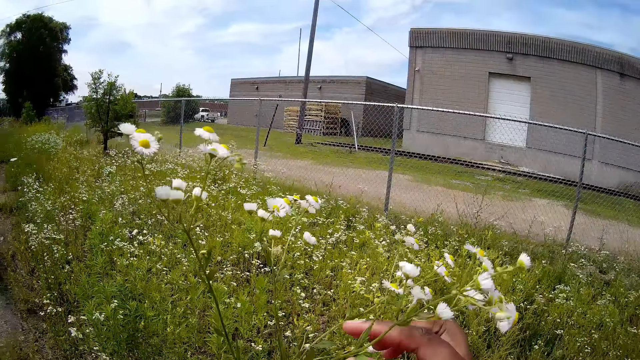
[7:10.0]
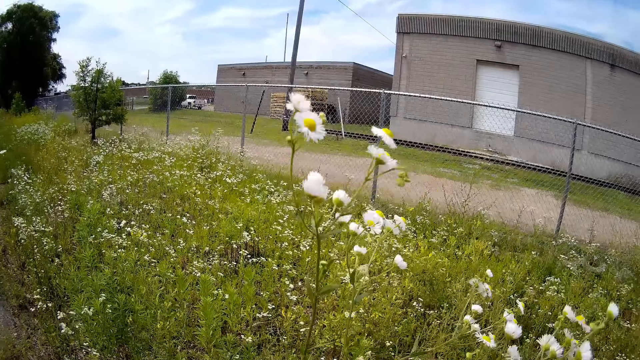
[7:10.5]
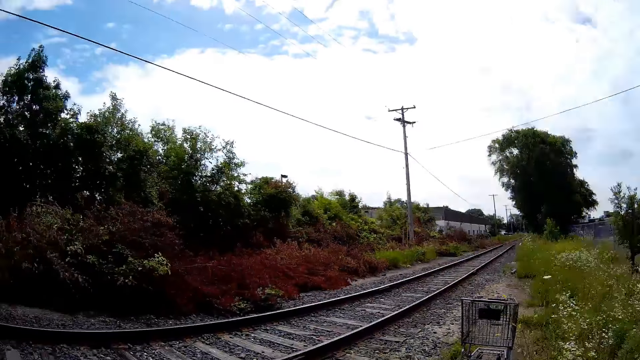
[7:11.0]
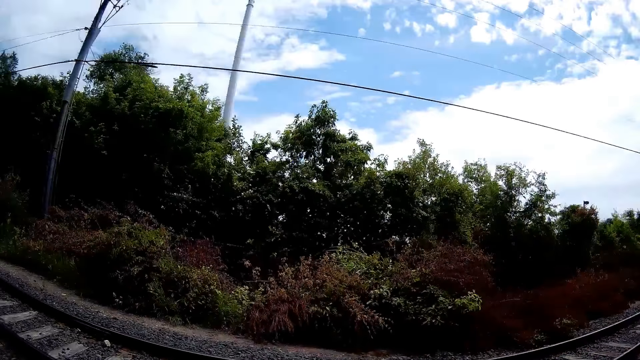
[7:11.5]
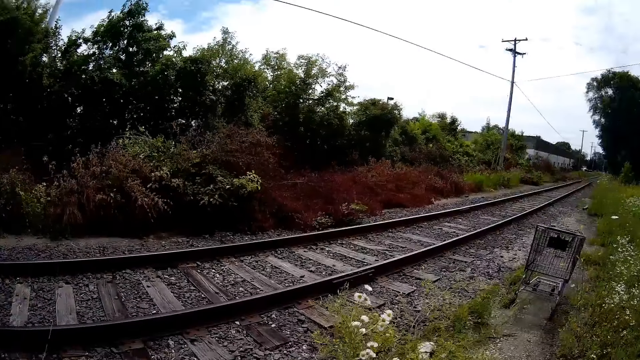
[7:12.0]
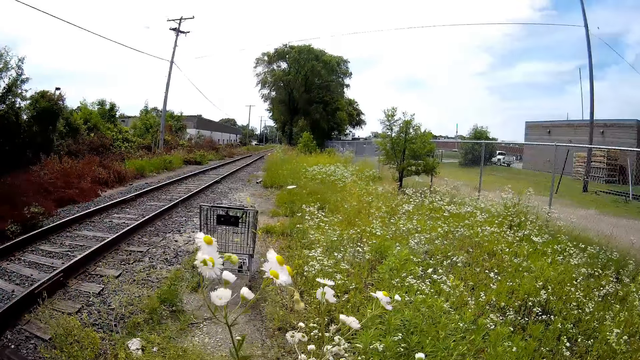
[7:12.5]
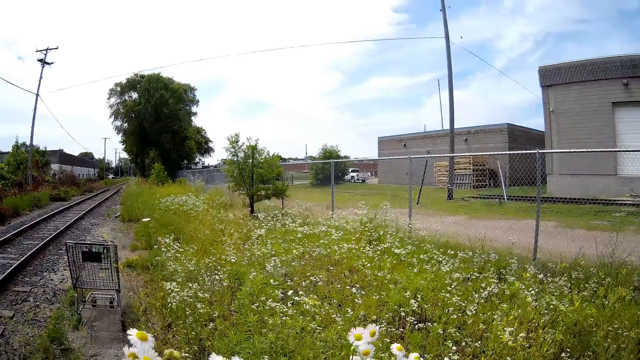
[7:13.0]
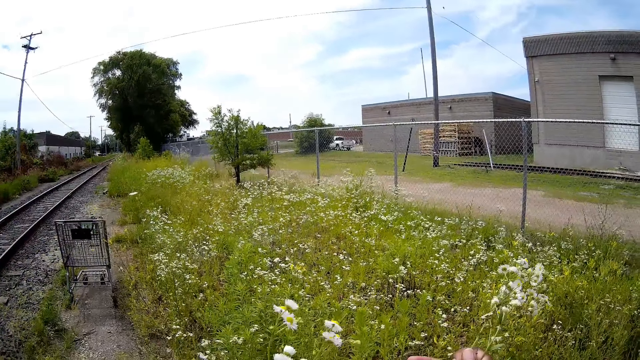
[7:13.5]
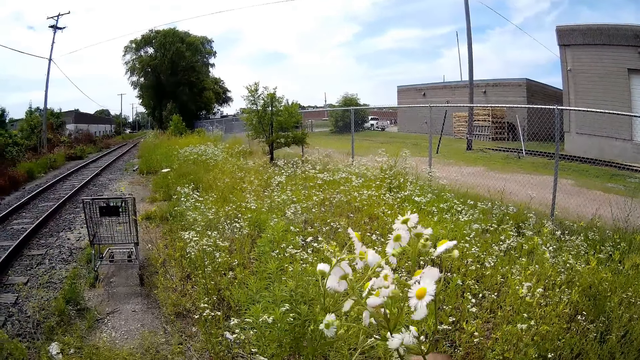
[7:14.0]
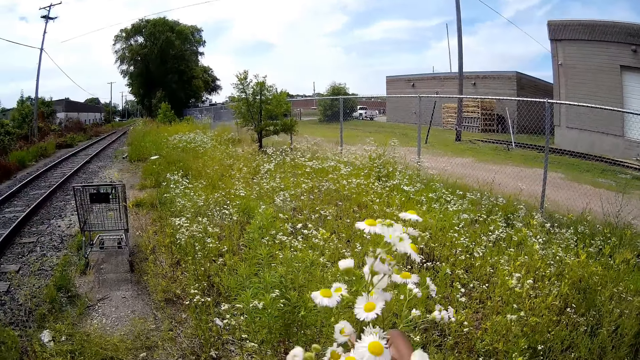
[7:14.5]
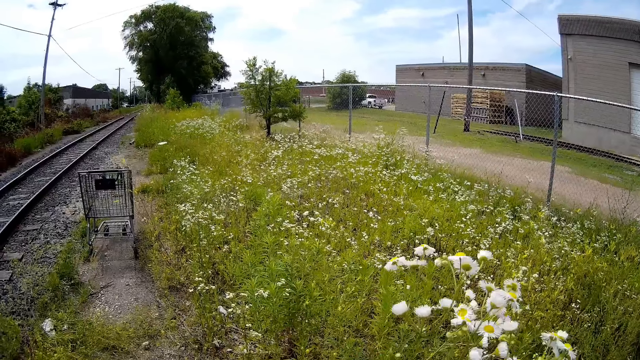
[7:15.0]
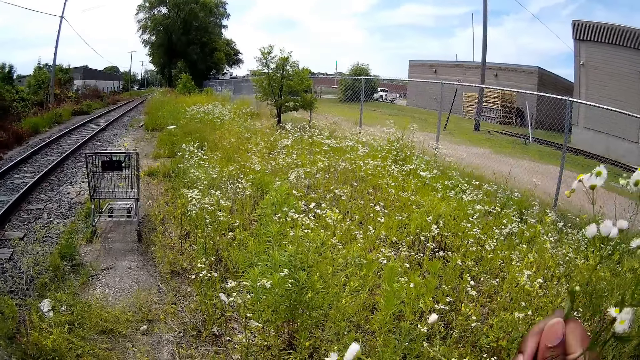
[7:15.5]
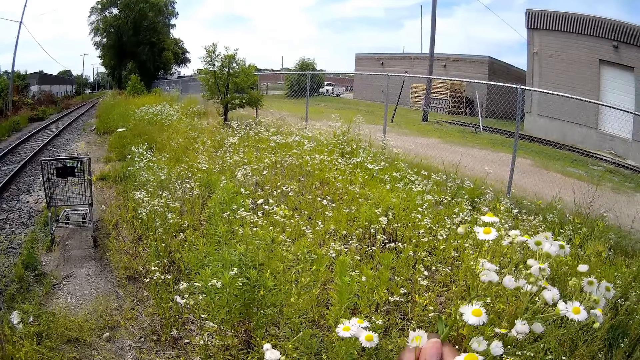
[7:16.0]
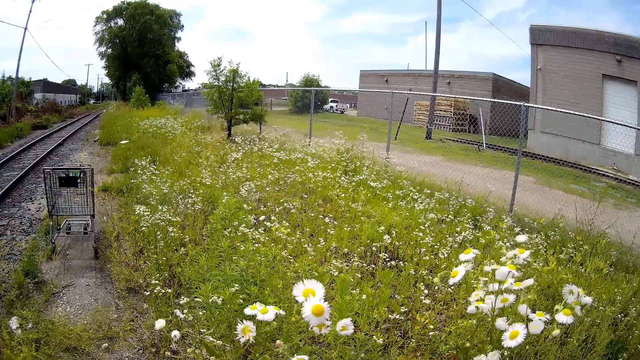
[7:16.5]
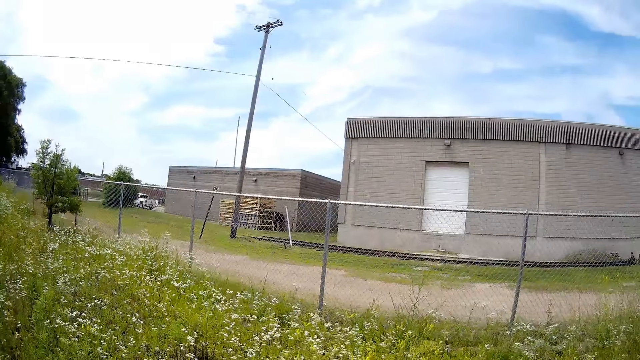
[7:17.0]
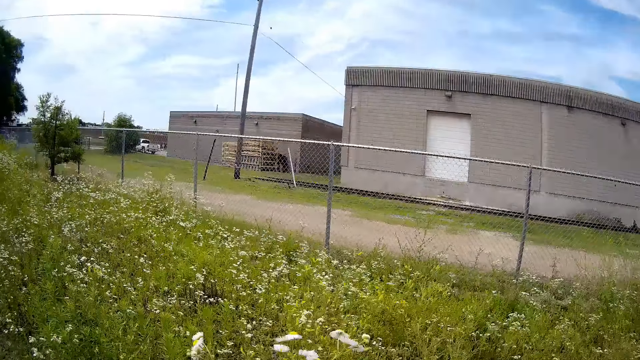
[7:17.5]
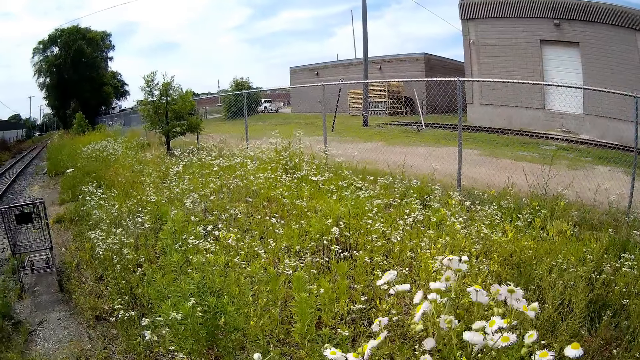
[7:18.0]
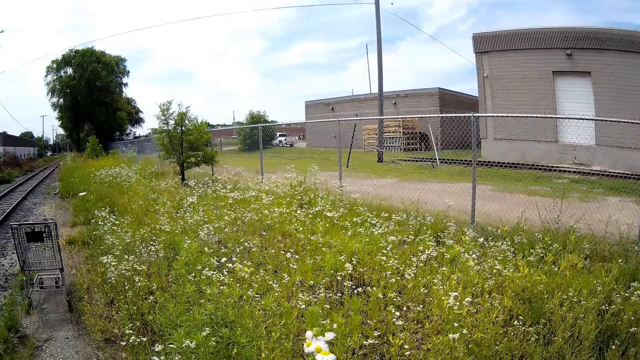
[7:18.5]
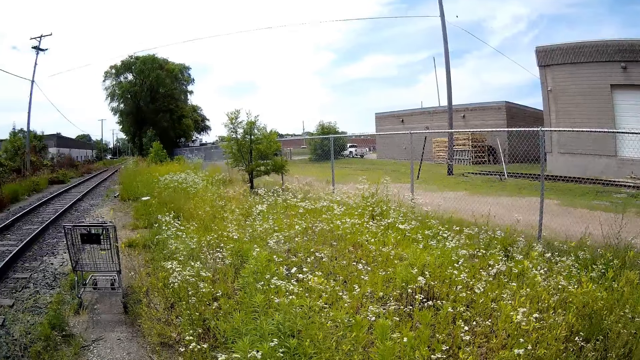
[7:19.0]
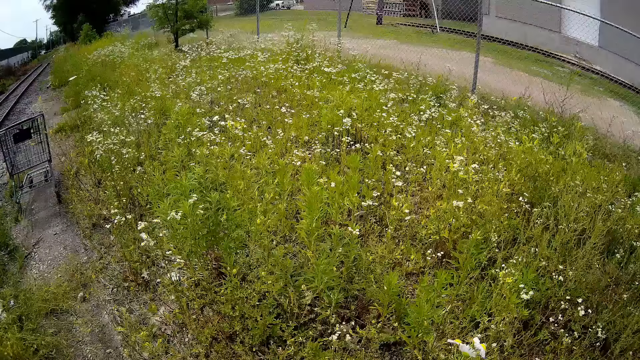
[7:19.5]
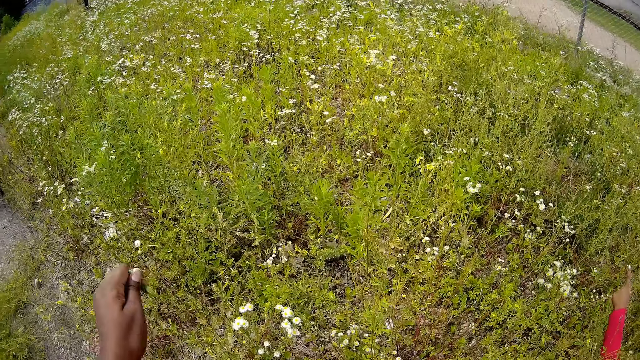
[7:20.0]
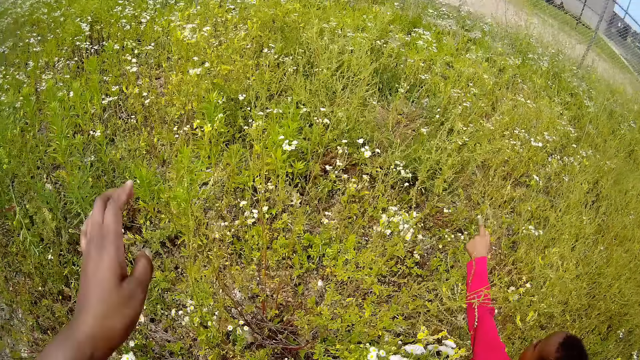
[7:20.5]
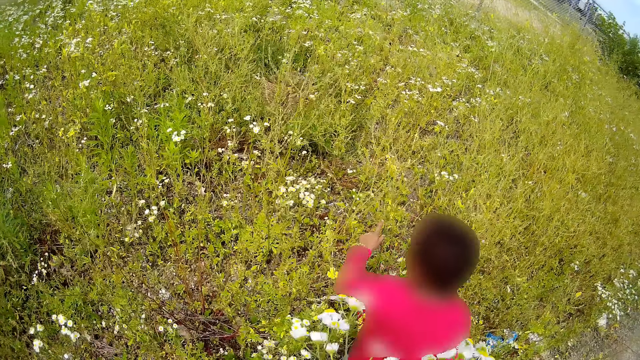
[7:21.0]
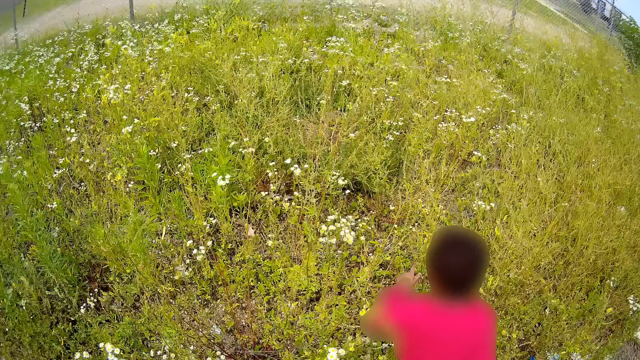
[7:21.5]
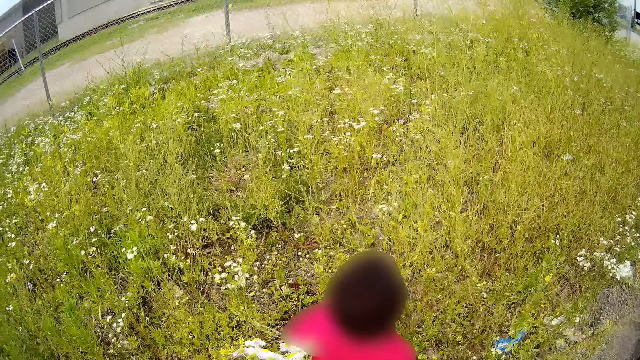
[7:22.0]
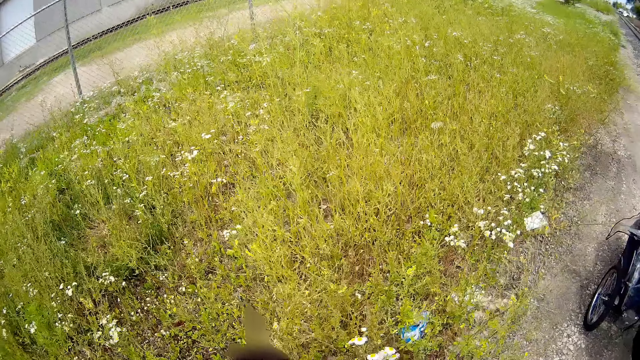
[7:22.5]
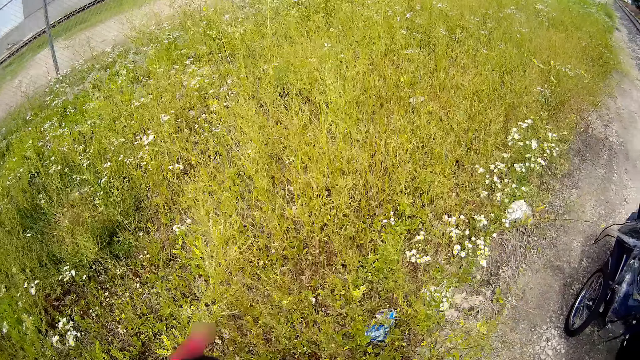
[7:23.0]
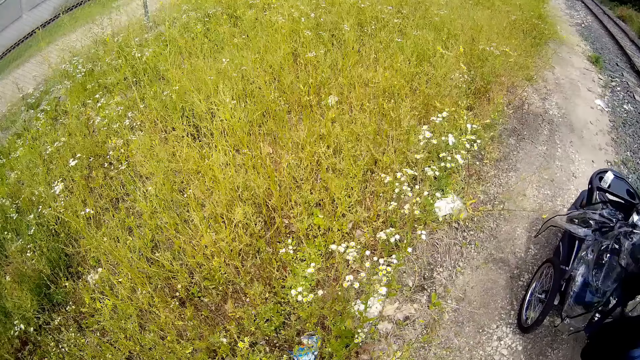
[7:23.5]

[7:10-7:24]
The camera wearer cuts the flowers with her right hand. The boy walks alongside the railway line. The camera wearer drops a branch of the flower with her left hand on the floor. The boy walks into the bush.

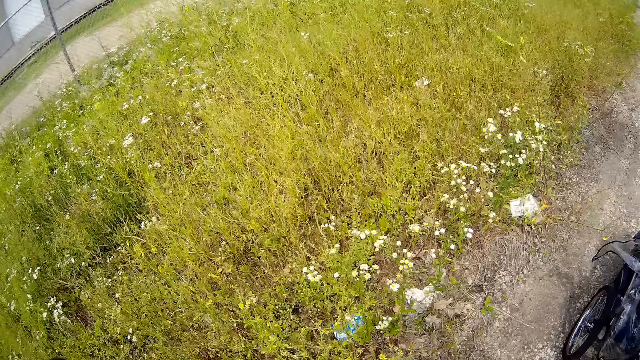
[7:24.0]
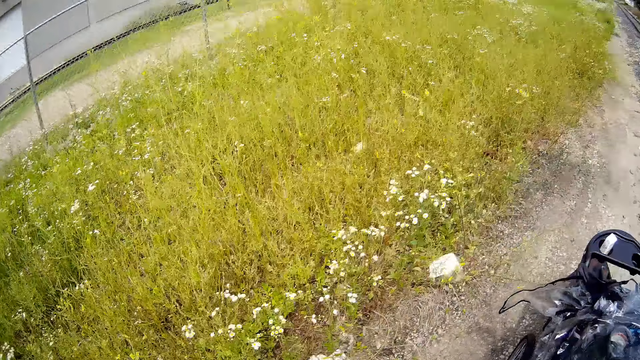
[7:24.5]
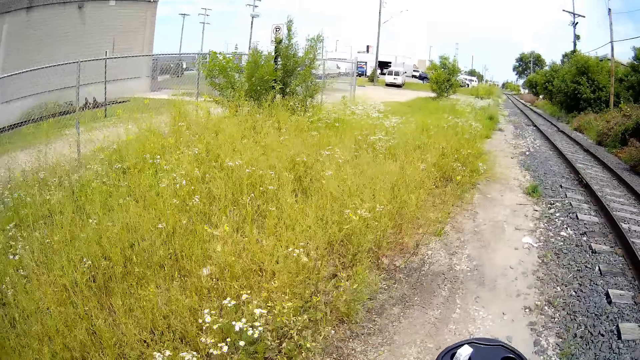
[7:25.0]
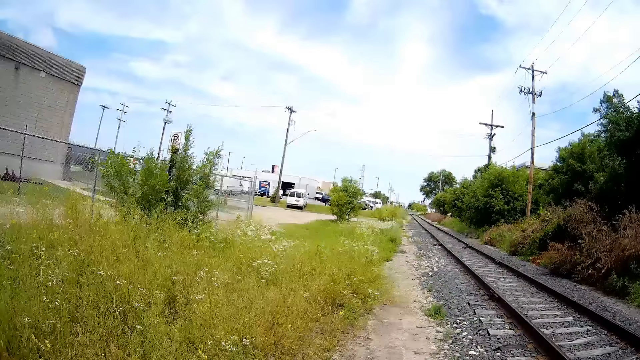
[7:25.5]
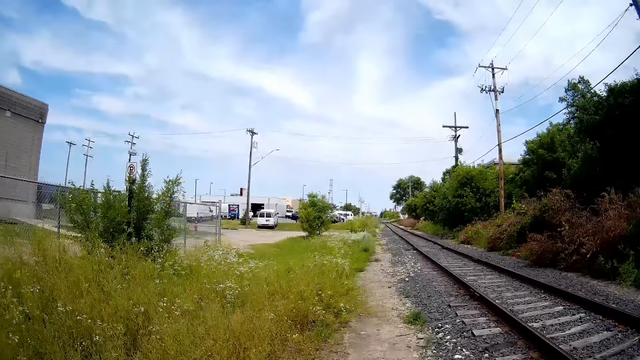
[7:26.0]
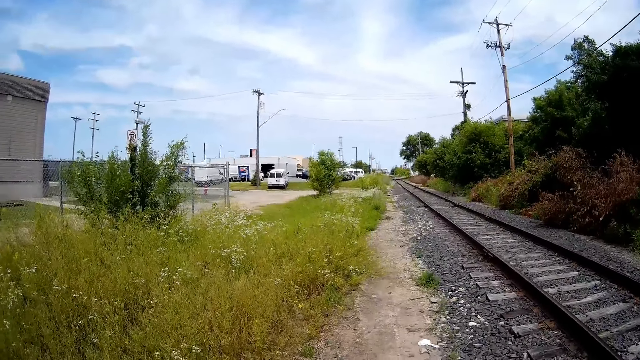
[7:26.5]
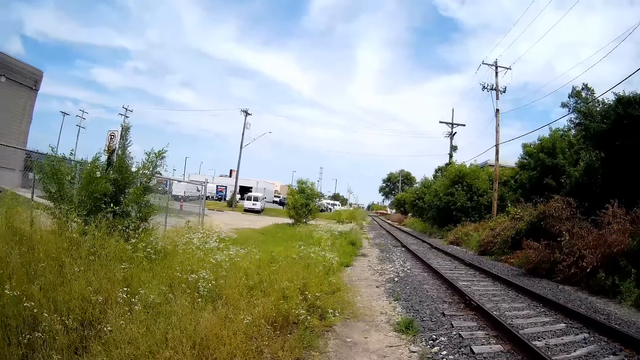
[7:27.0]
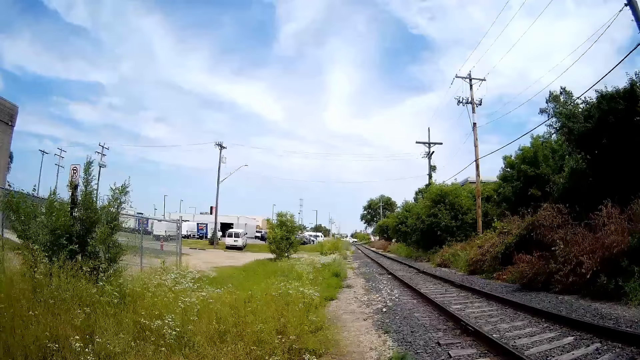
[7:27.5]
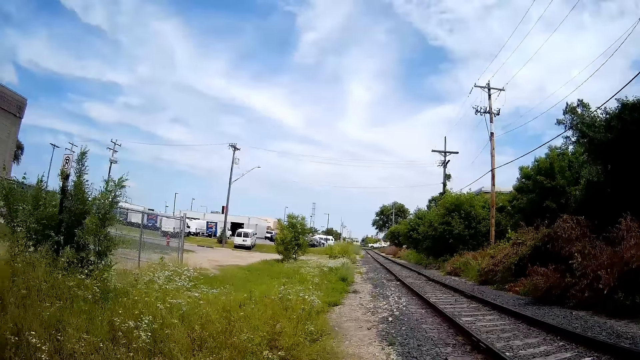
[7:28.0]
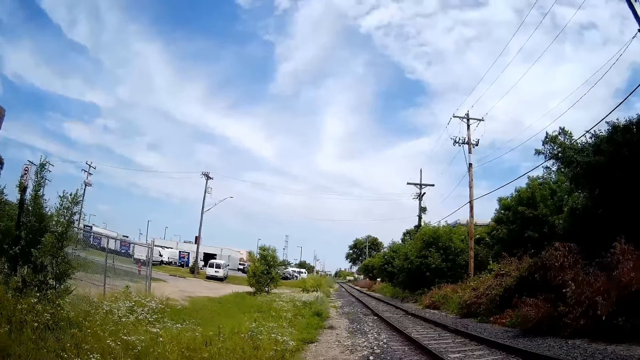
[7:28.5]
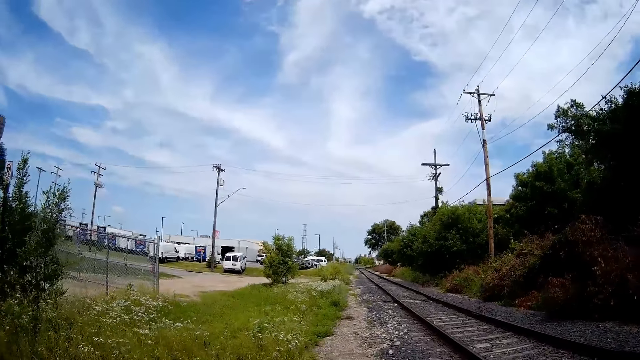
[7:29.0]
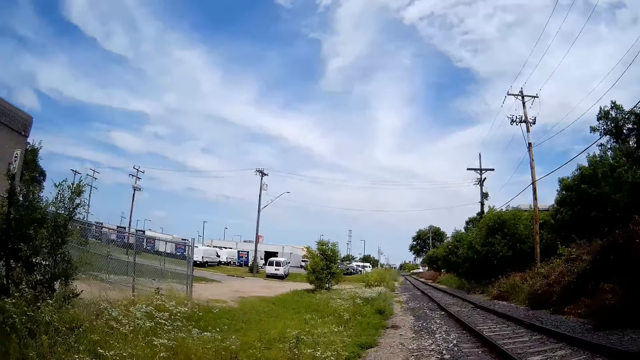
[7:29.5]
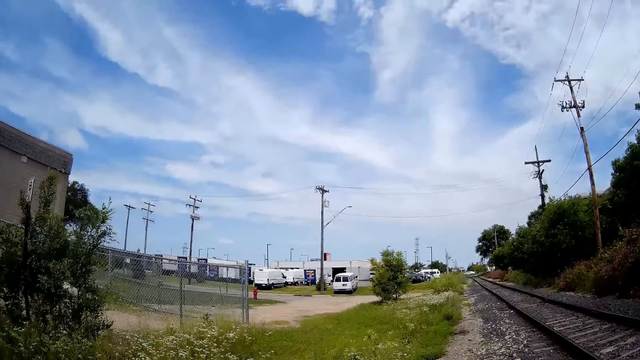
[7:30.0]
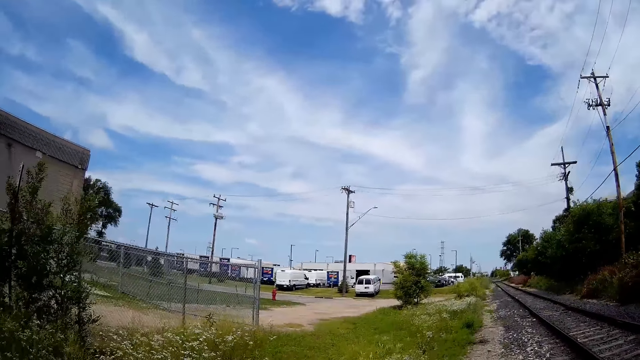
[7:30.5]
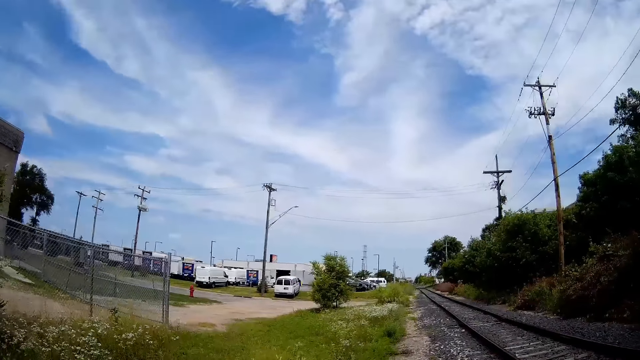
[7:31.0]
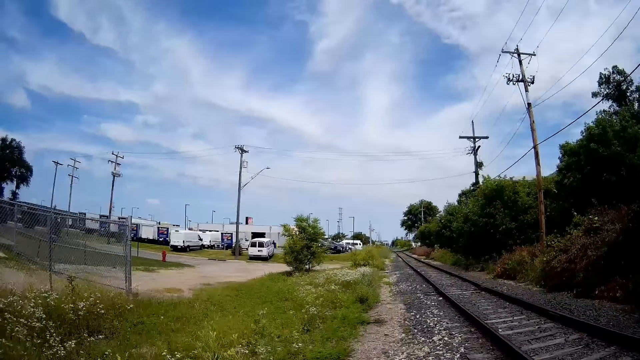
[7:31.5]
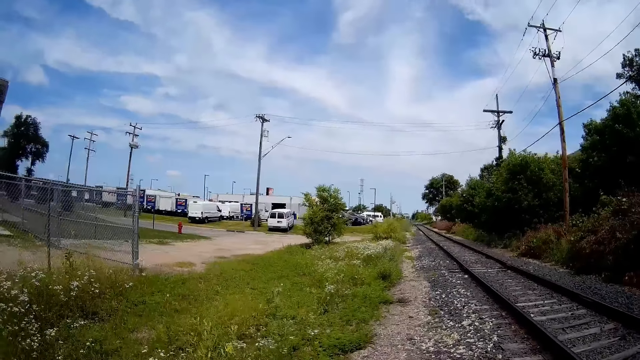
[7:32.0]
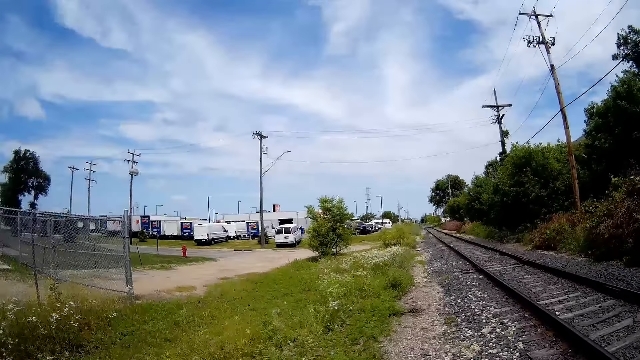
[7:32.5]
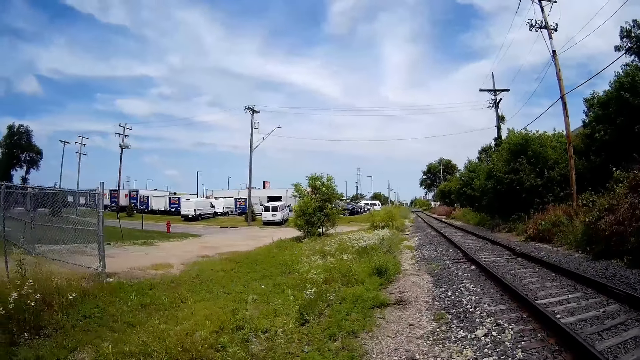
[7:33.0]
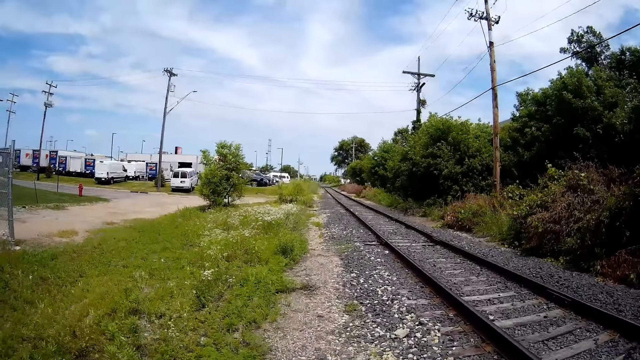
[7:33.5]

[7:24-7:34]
The camera wearer walks to the buggy. They ride an infant on a stroller alongside the railway line. They walk by the train track.
